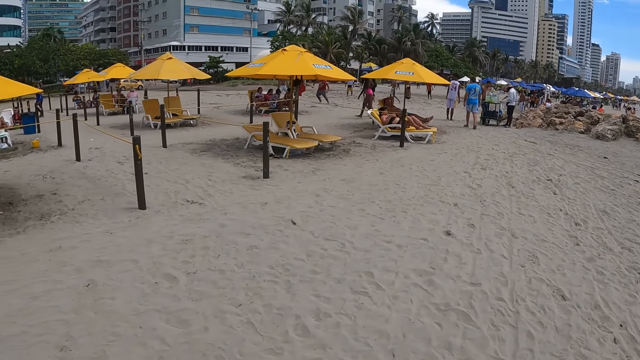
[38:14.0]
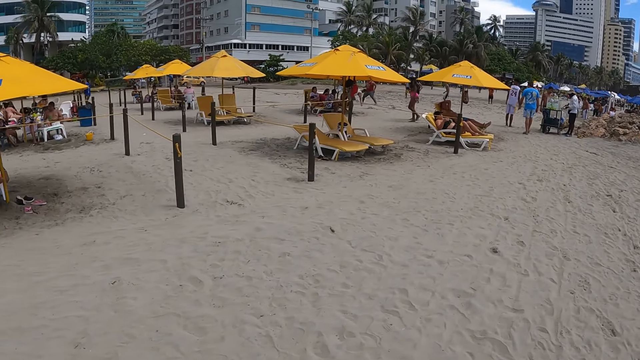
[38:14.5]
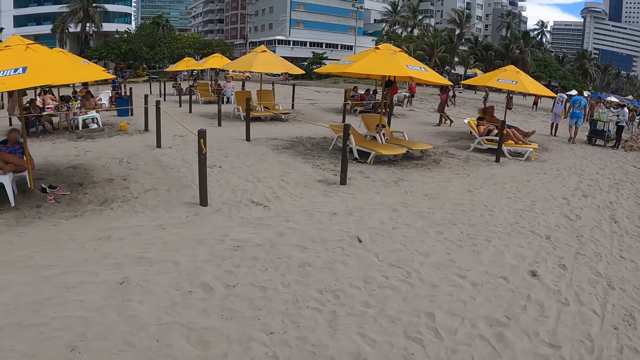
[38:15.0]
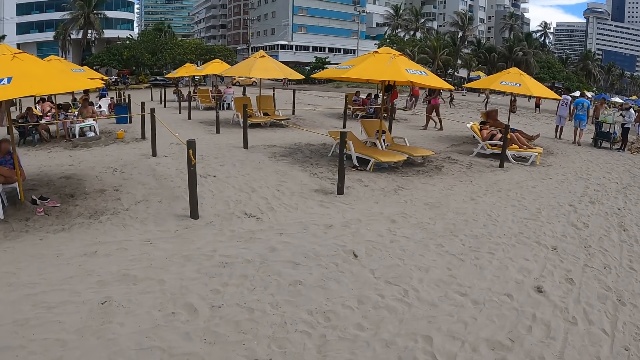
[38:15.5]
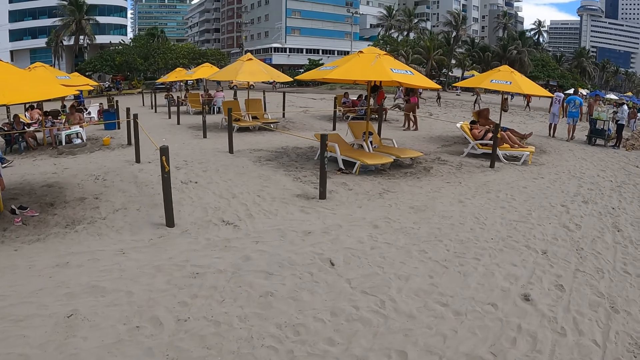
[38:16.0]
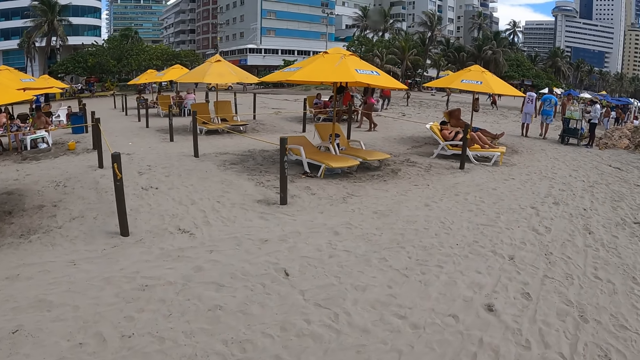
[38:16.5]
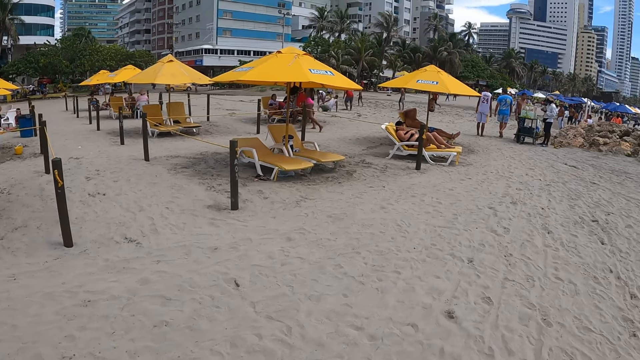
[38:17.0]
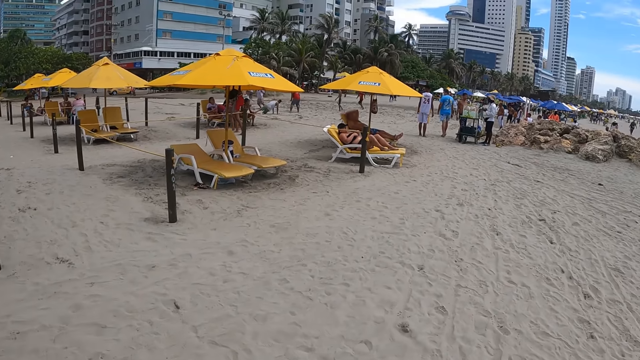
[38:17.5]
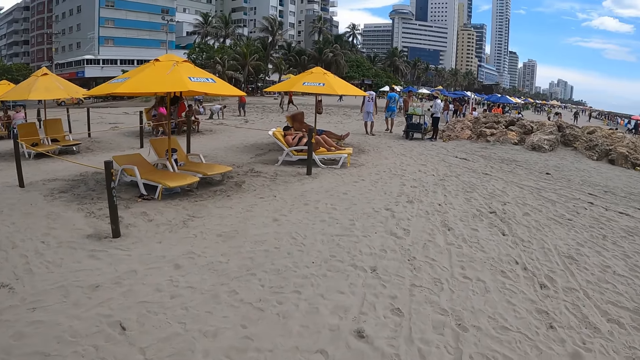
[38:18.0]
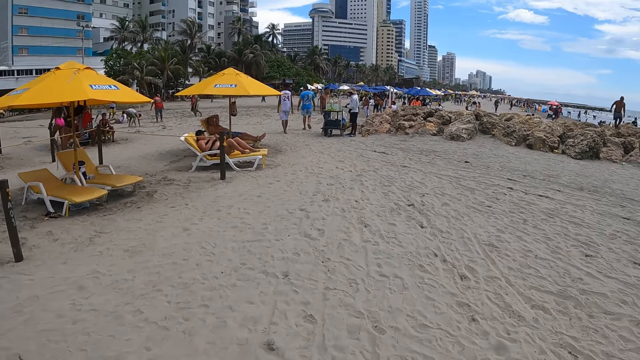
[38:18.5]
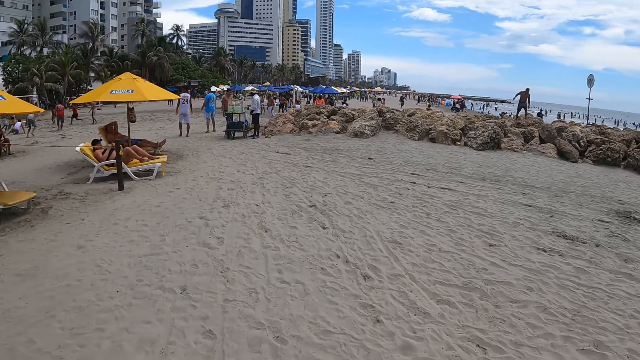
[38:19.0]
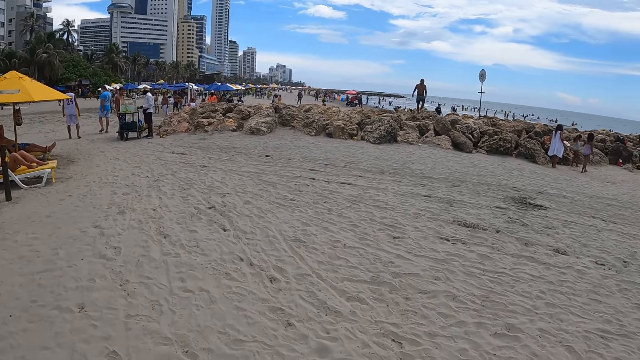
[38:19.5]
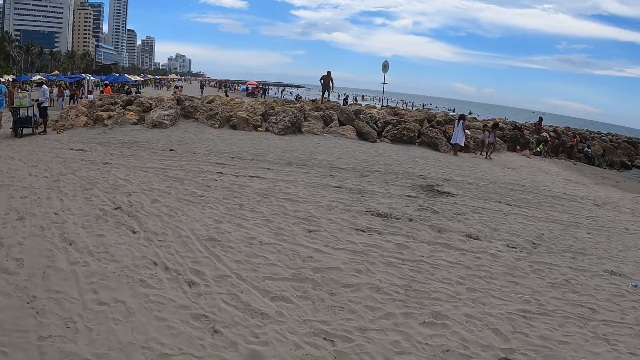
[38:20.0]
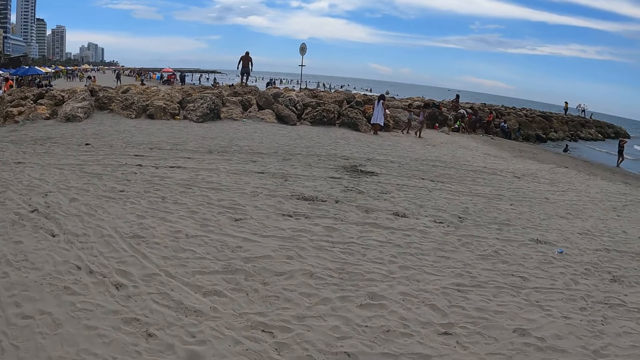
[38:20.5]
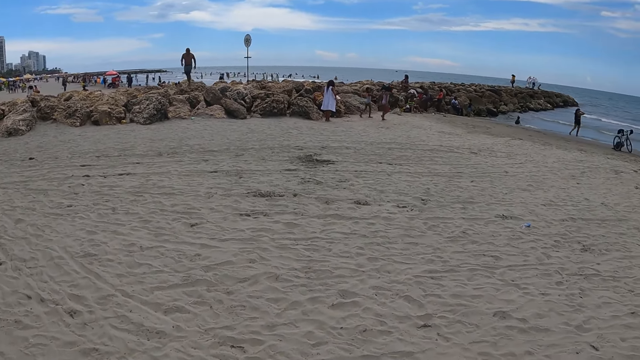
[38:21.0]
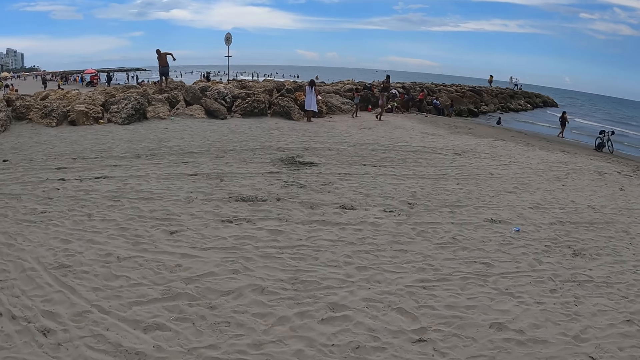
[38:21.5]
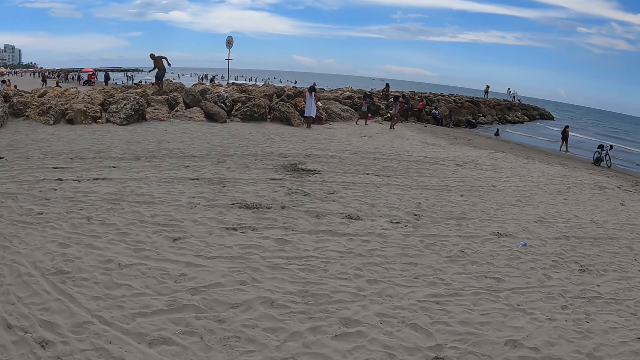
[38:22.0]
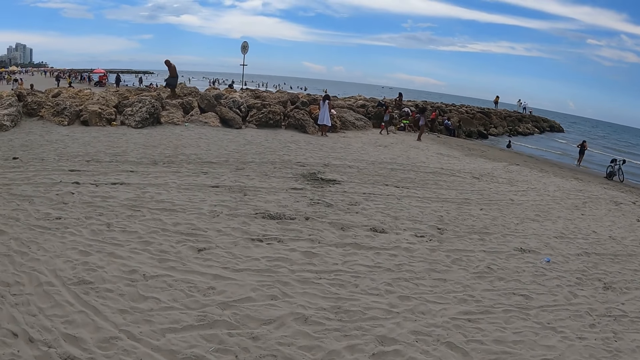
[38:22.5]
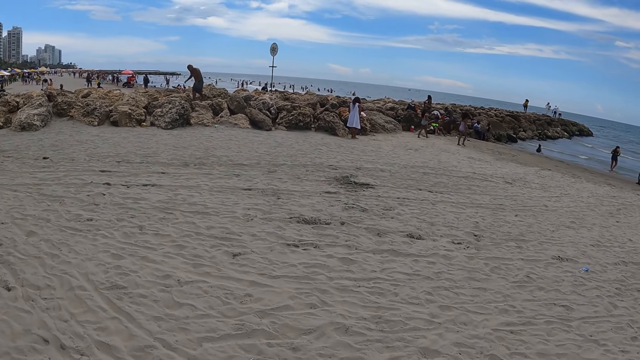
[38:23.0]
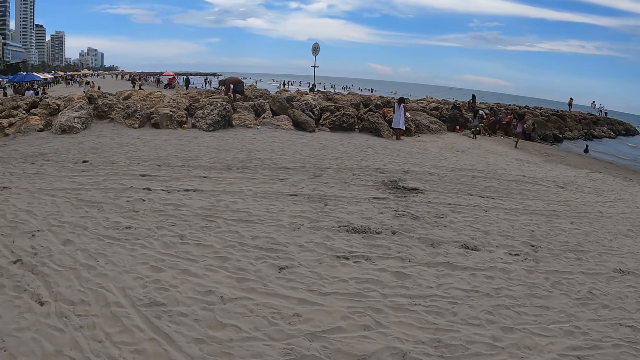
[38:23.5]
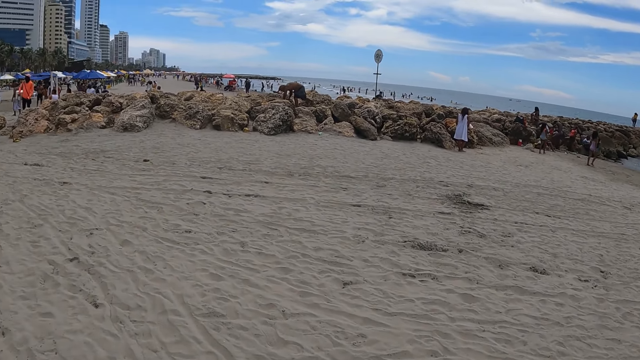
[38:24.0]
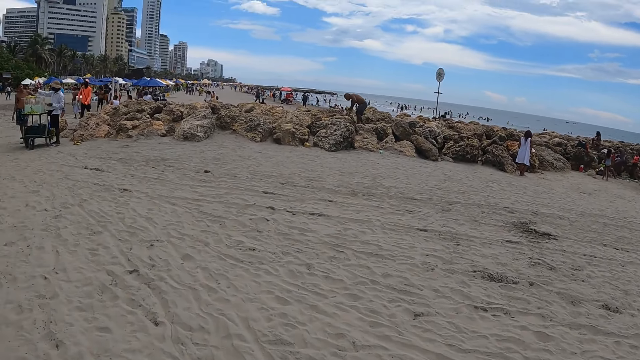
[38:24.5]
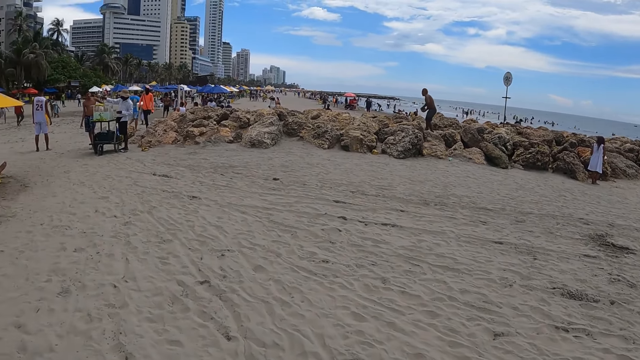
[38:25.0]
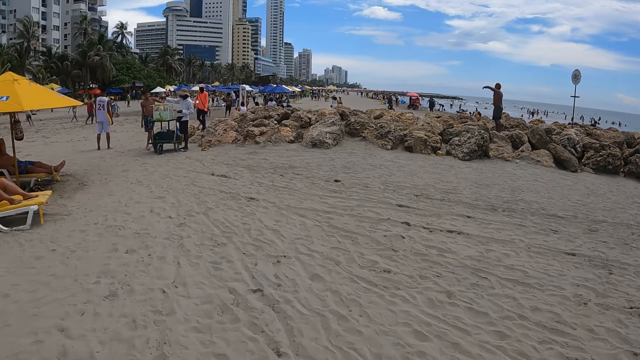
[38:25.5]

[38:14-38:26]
The camera wearer turns around. They walk in the beach.

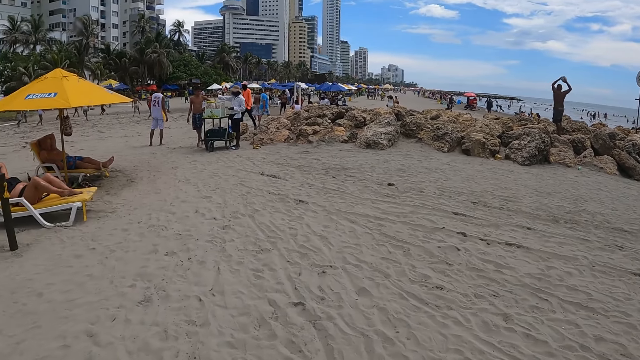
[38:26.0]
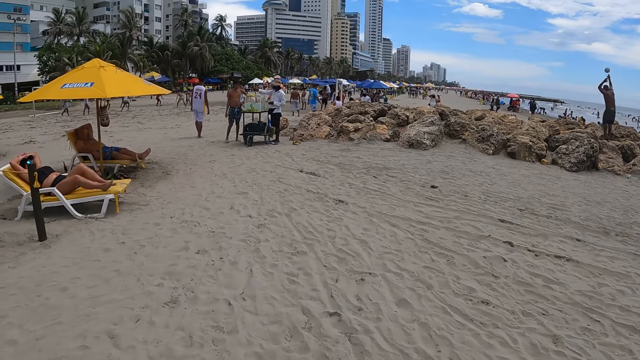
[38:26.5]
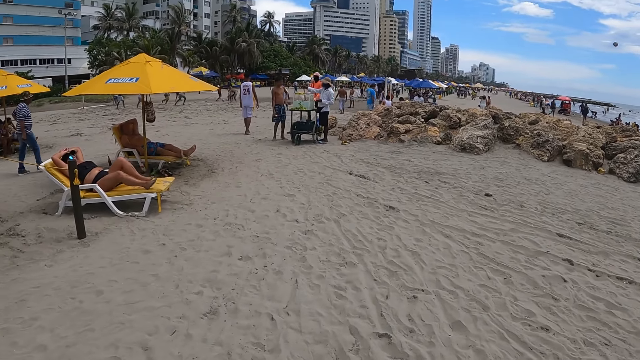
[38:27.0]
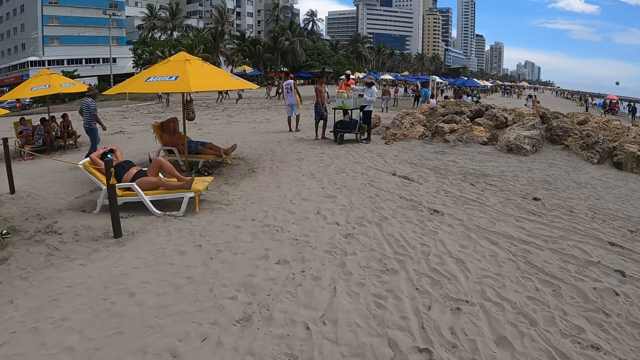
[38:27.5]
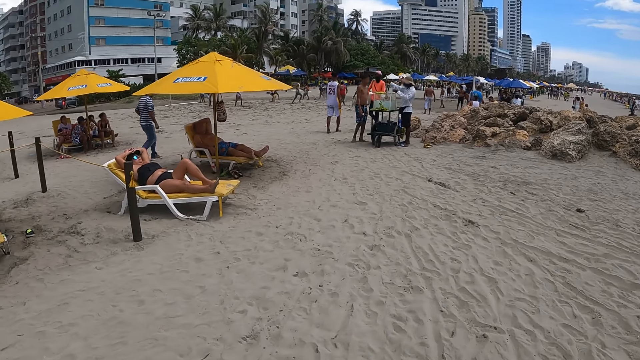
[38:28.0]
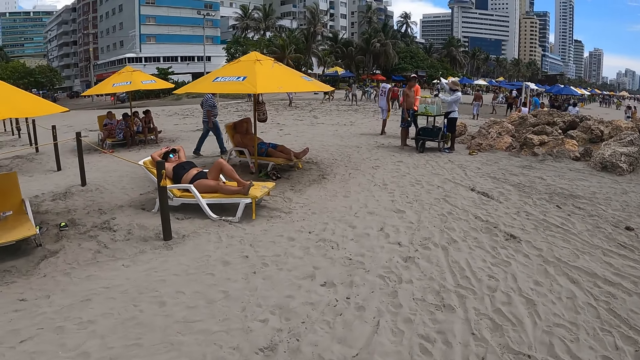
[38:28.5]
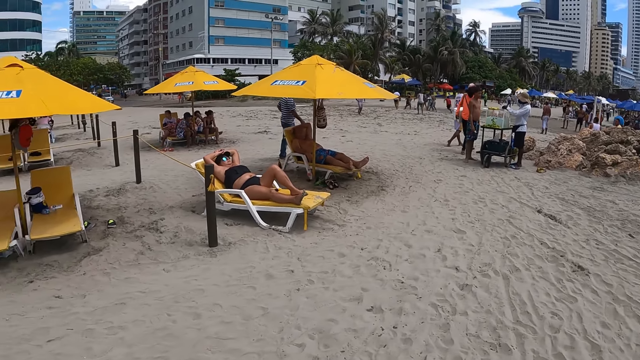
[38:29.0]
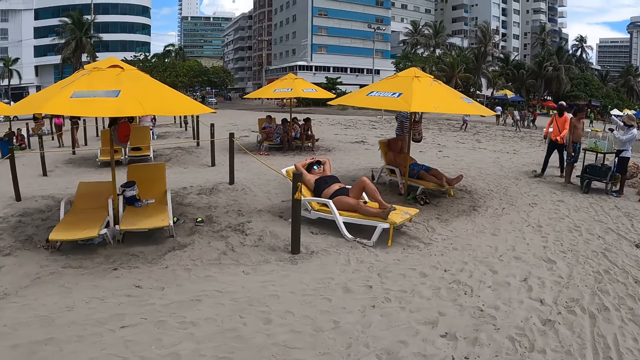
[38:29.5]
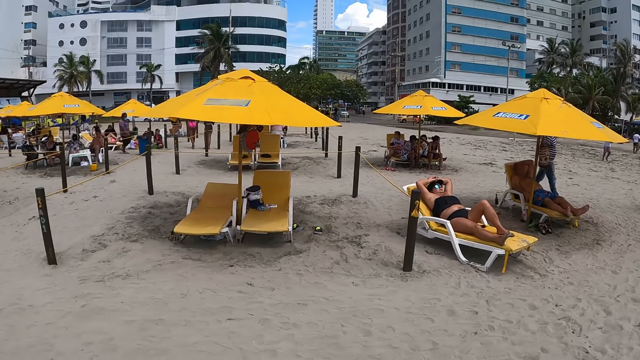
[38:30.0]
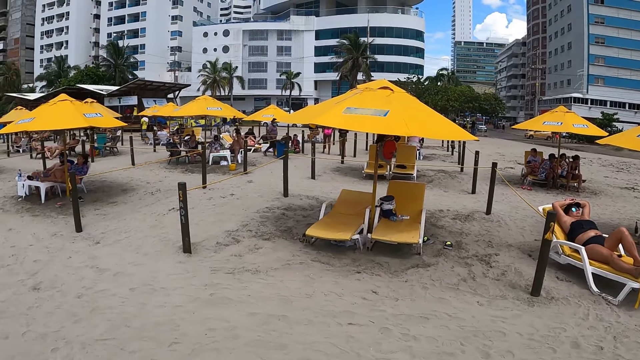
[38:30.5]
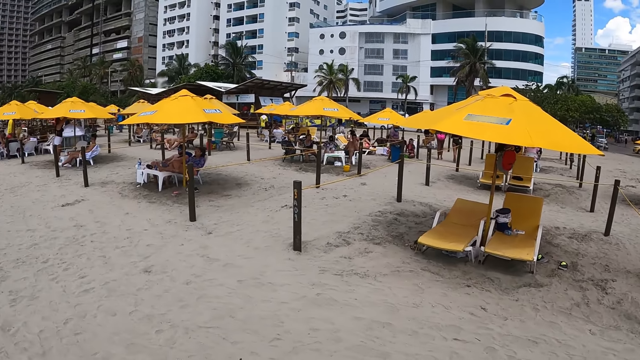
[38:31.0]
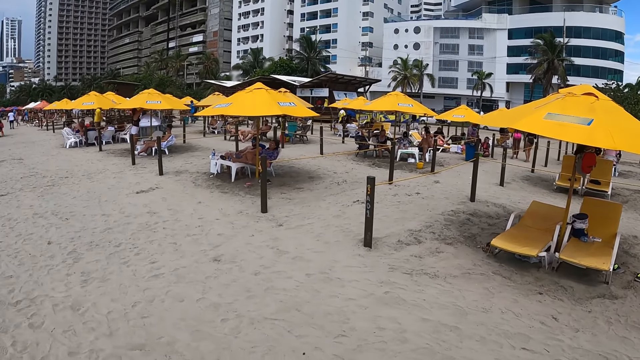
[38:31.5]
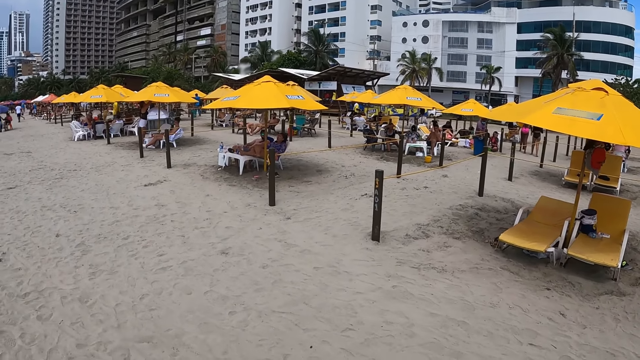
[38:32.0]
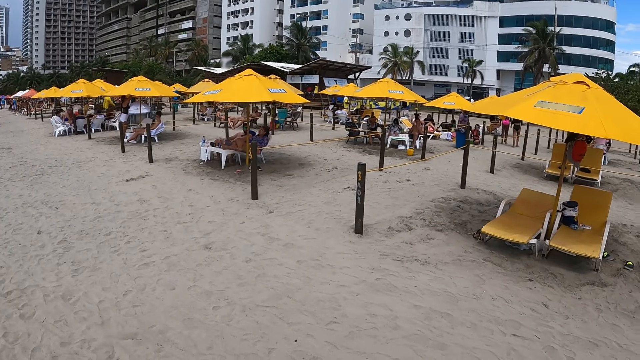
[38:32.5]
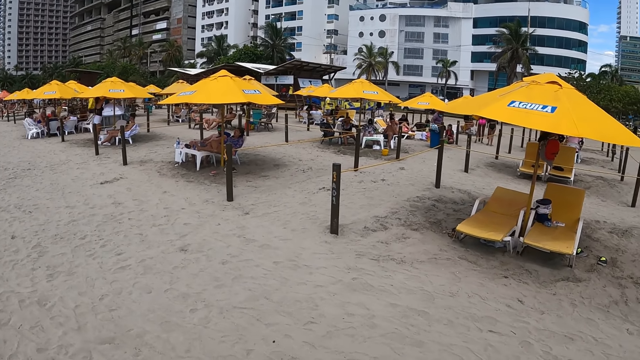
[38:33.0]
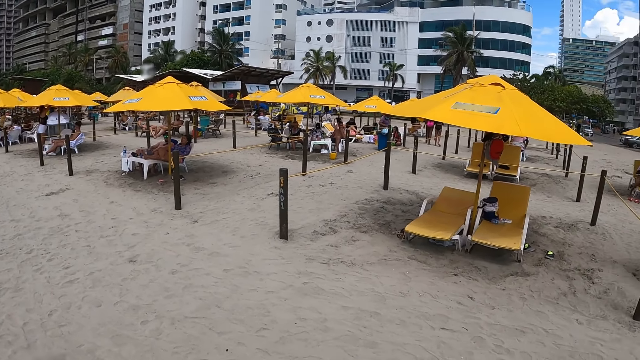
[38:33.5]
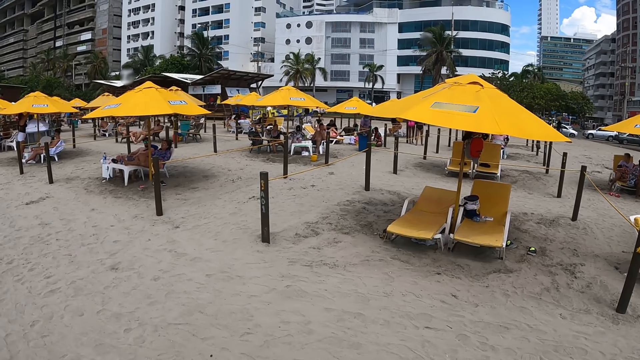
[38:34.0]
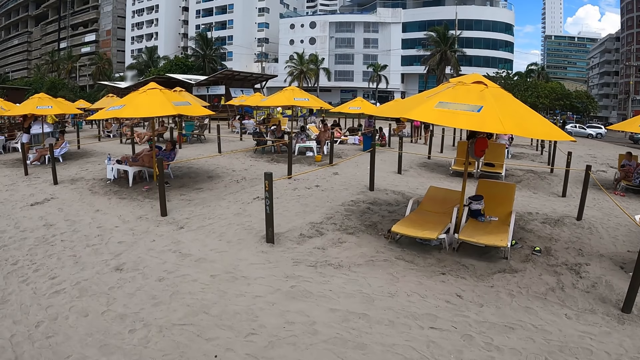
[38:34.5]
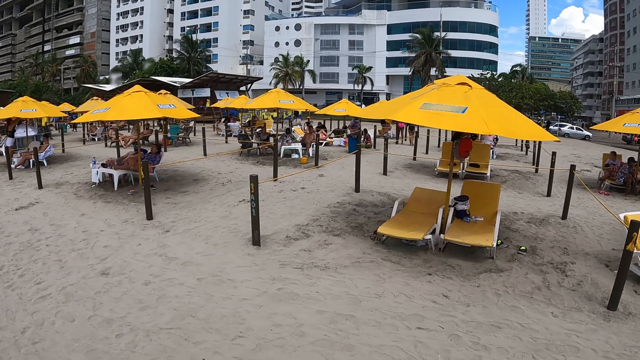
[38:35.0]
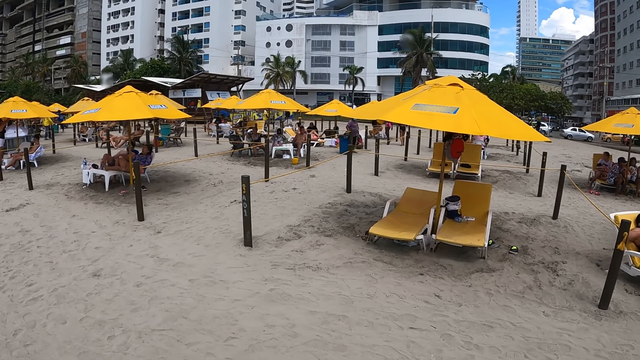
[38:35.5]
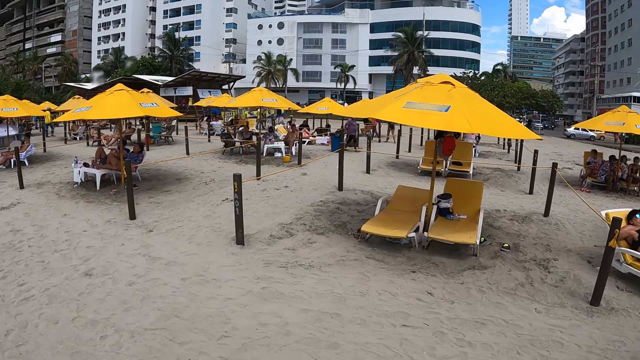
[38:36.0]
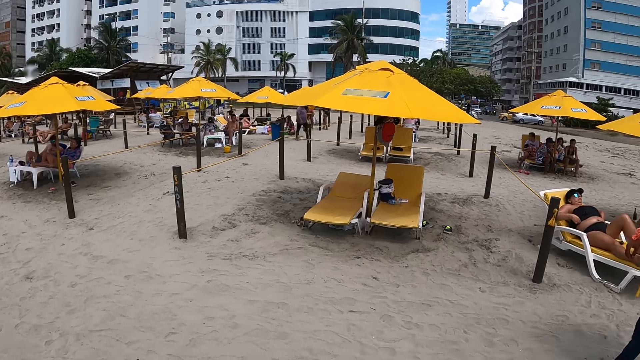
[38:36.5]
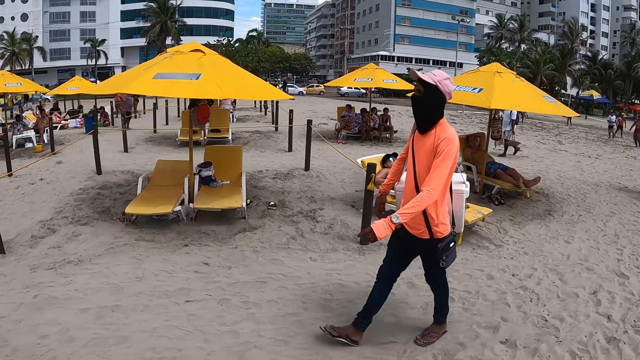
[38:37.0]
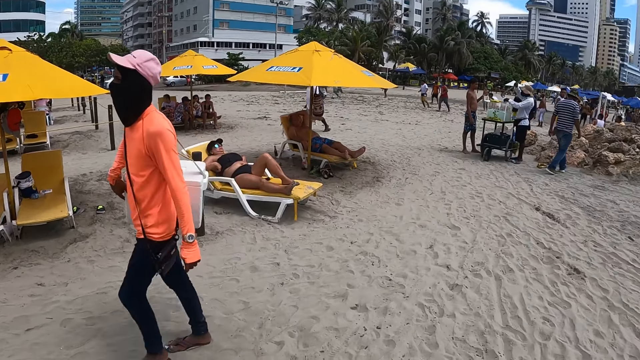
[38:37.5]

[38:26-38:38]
The camera wearer turns around. They look at people. They turn around.
